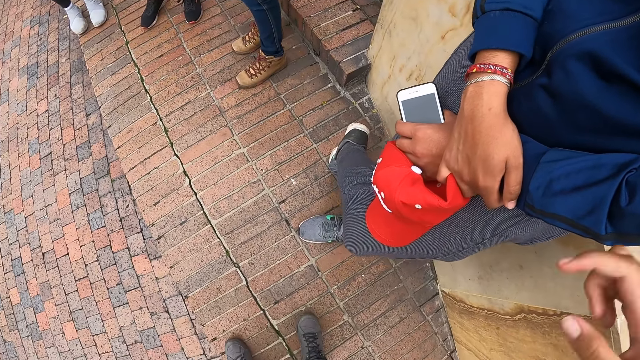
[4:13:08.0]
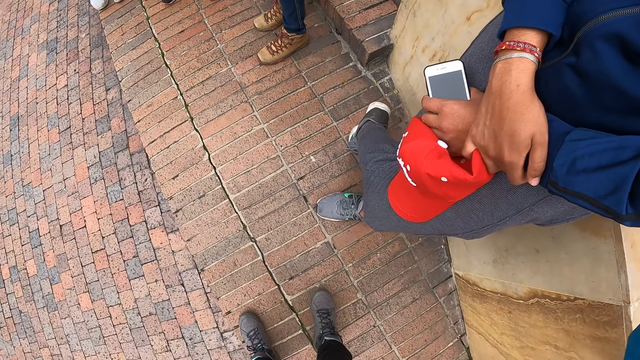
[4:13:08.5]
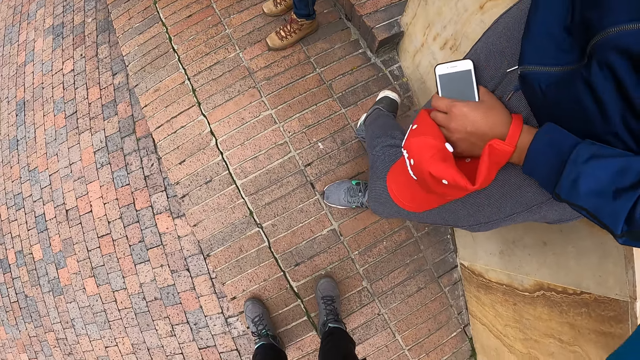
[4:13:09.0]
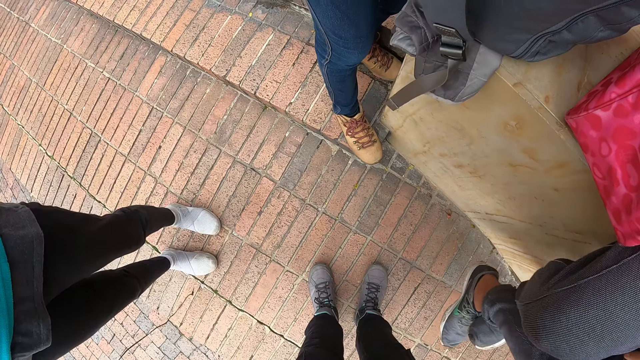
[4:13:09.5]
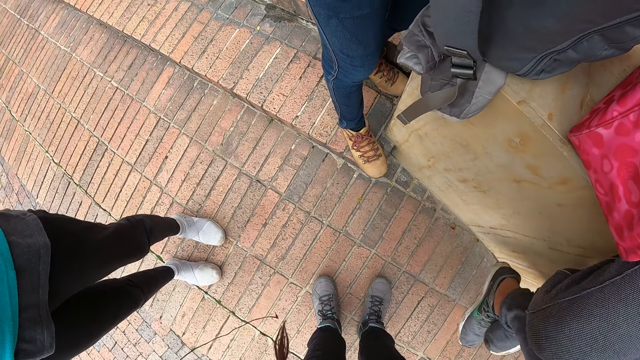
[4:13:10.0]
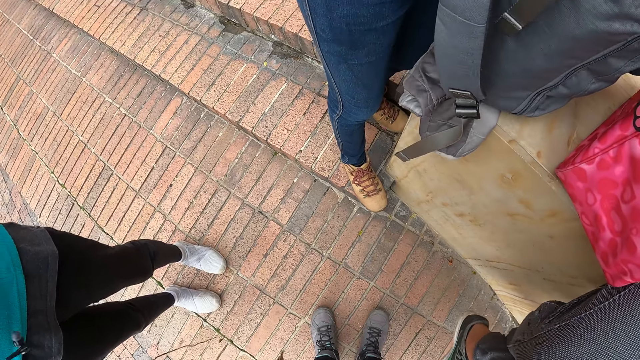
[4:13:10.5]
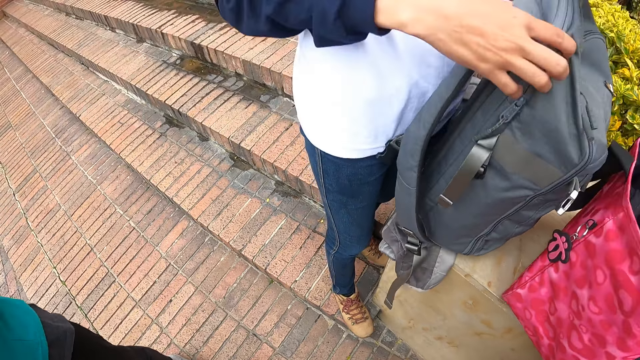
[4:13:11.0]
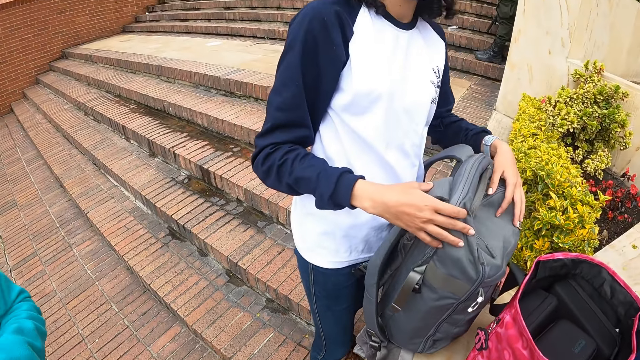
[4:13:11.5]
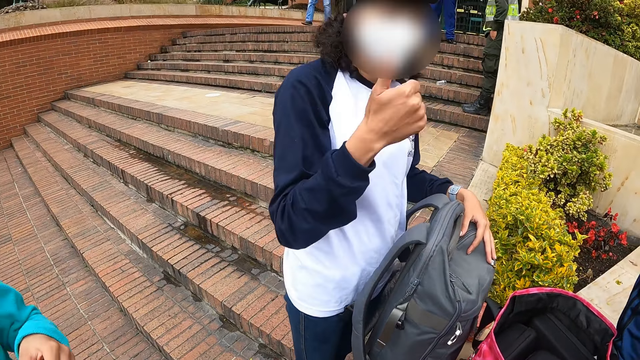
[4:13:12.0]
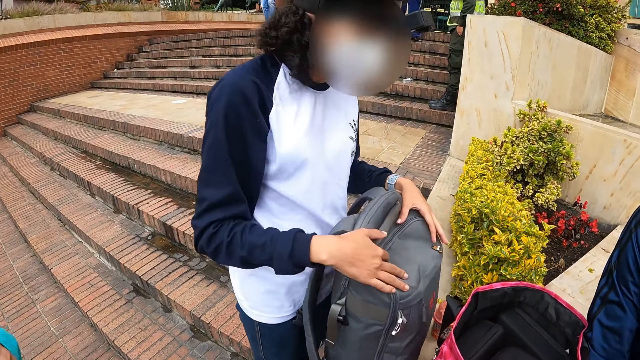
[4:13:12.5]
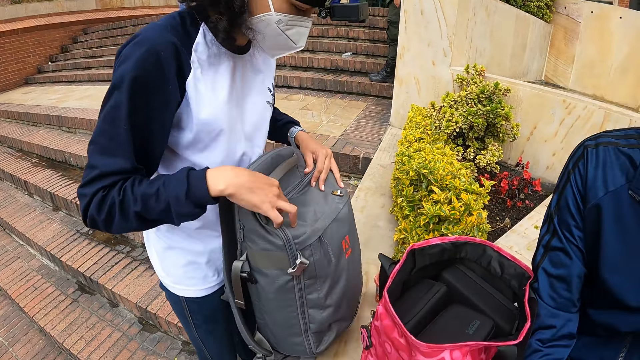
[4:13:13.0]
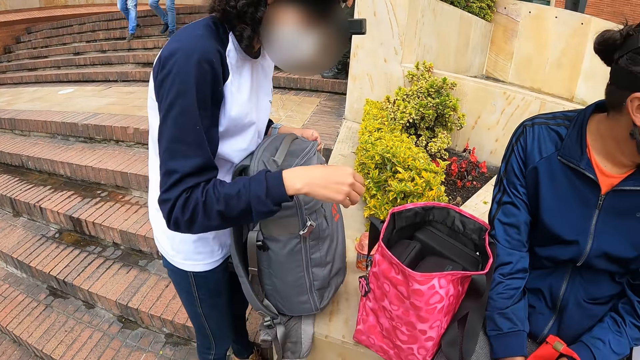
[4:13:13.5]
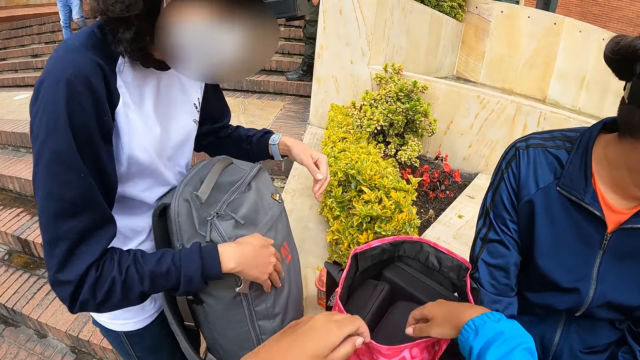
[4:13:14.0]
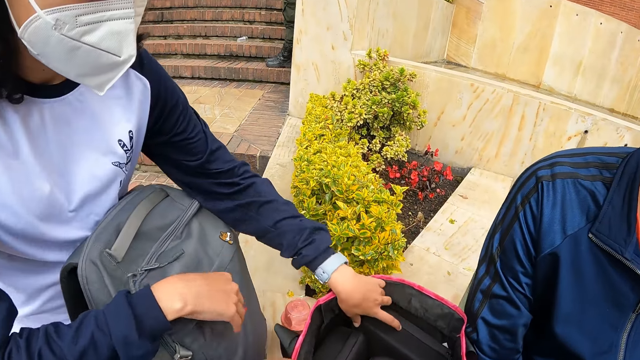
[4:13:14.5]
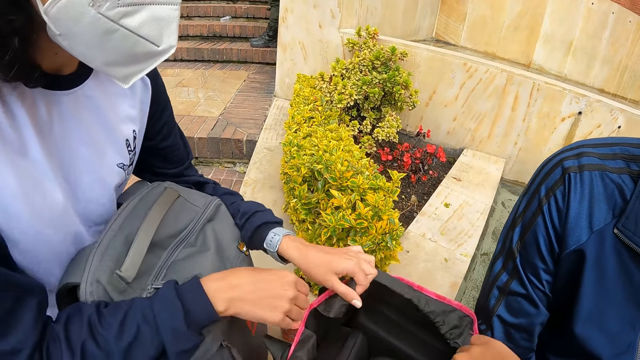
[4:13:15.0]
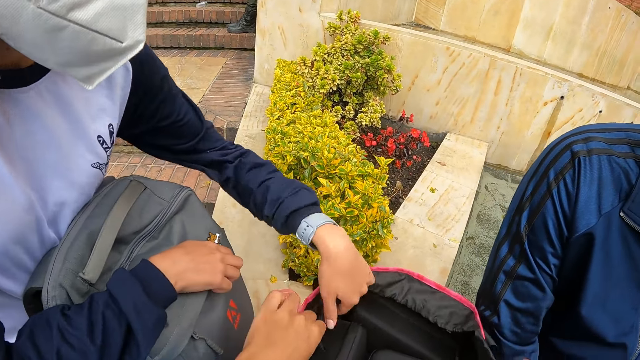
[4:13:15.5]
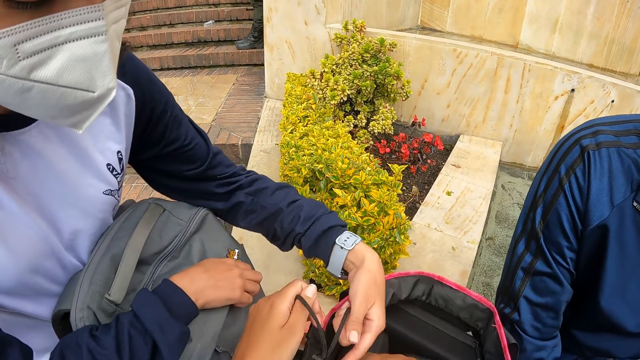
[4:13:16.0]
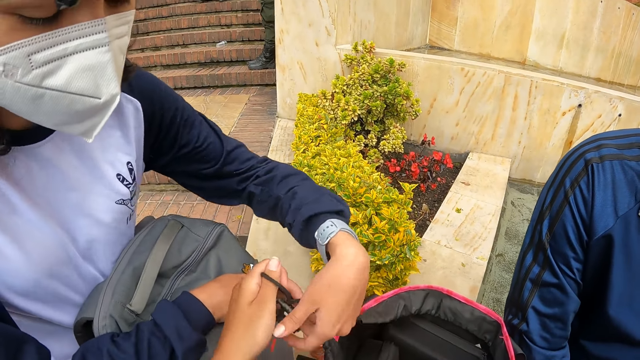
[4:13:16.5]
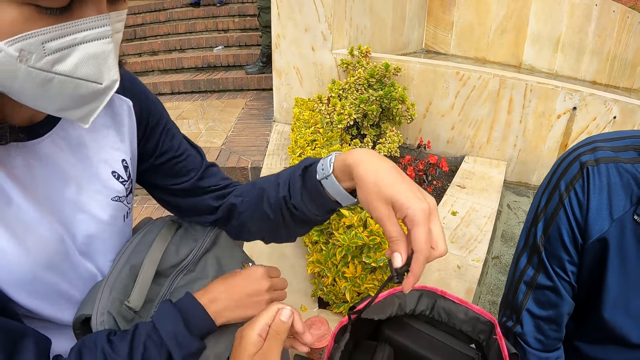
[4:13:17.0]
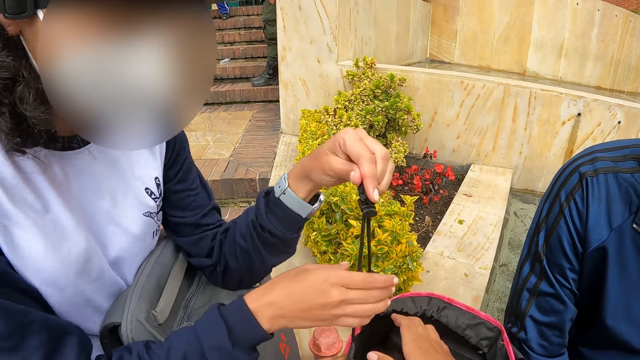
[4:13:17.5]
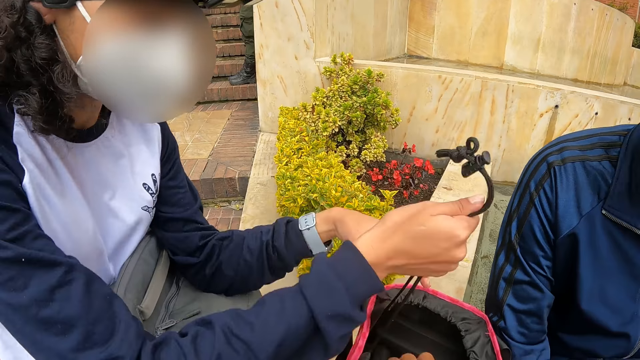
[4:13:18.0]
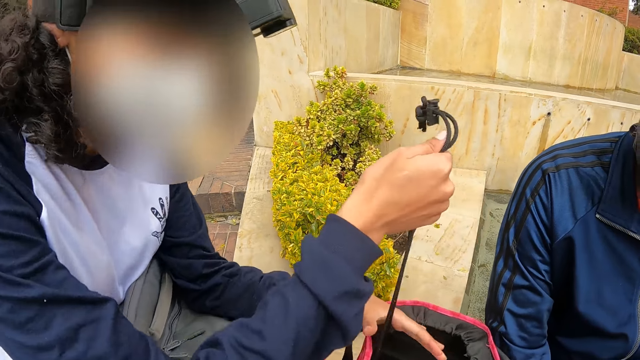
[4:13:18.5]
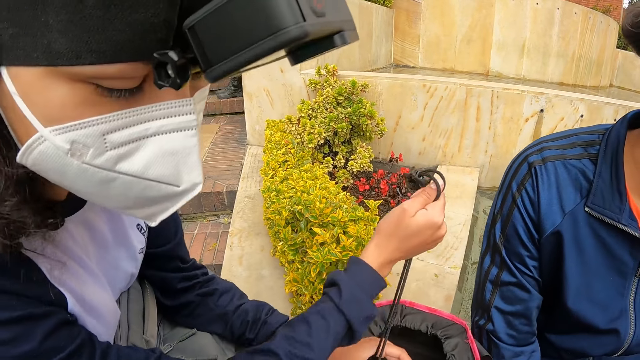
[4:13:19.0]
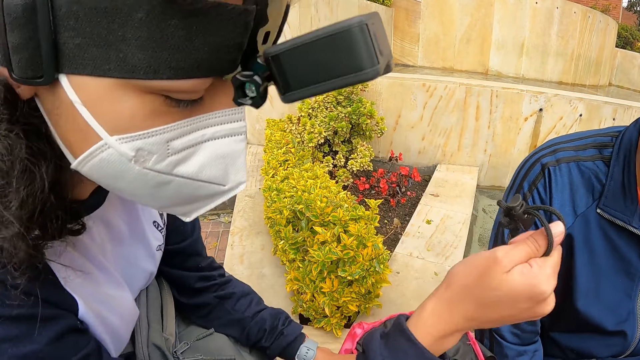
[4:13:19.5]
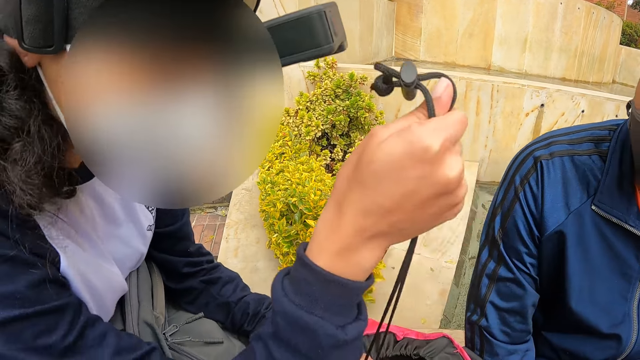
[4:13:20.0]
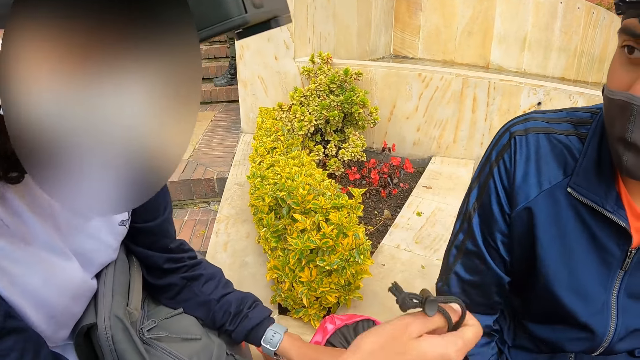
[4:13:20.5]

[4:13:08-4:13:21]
The camera wearer raises his right hand. They look around. A woman places both hands on a bag on a pavement. The camera wearer interacts with the woman. They look around, dip both hands inside the bag on the pavement, and hold the bag. The woman dips her left hand inside the bag on the pavement. The camera wearer picks up a rope from the bag with her left hand. The woman holds the bag. The woman picks up the rope from the bag with her left hand. The camera wearer closes the bag. The woman closes the bag. The woman holds the rope from the bag with her right hand. The woman tightens the bag with both hands.

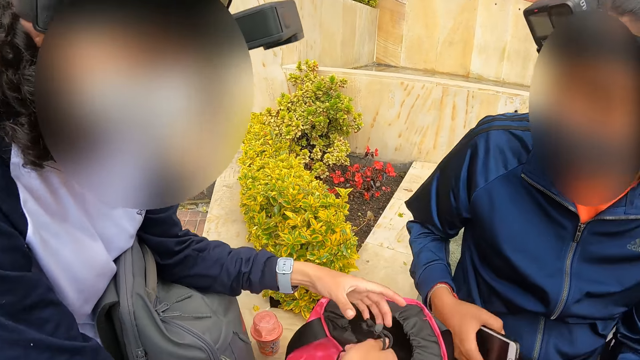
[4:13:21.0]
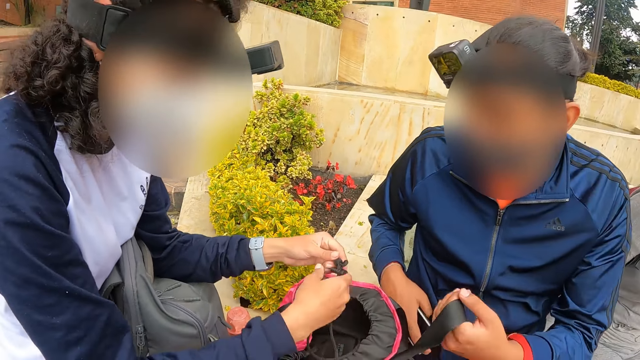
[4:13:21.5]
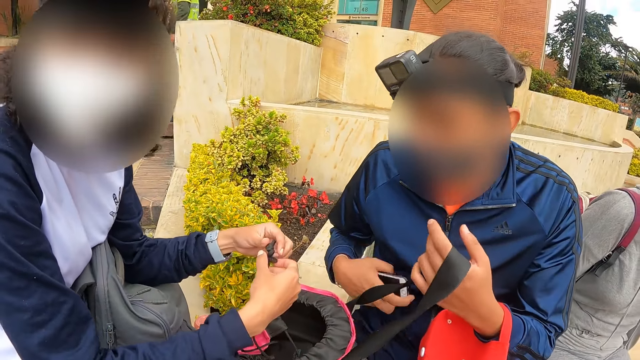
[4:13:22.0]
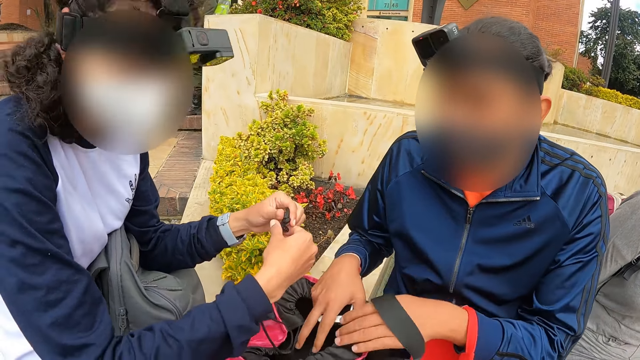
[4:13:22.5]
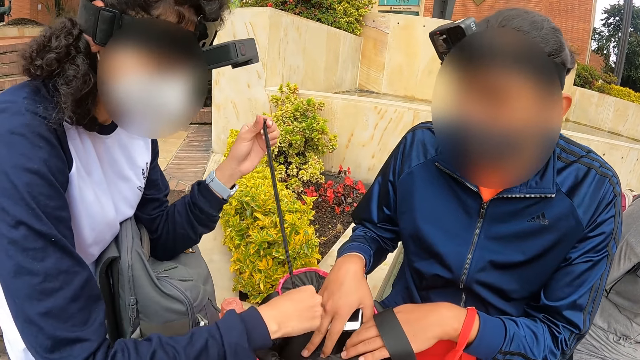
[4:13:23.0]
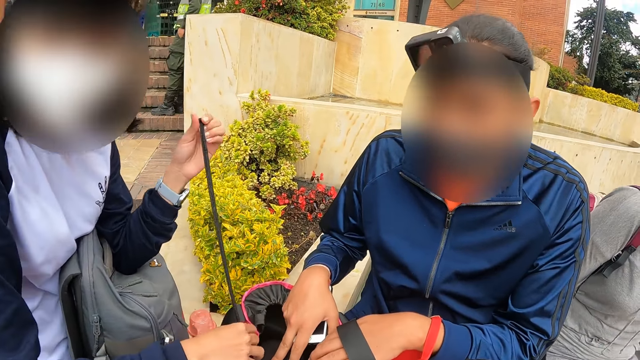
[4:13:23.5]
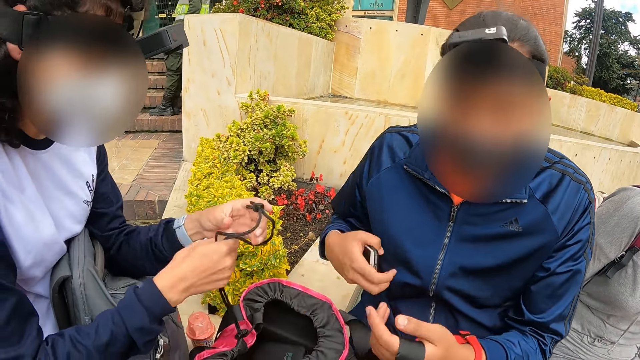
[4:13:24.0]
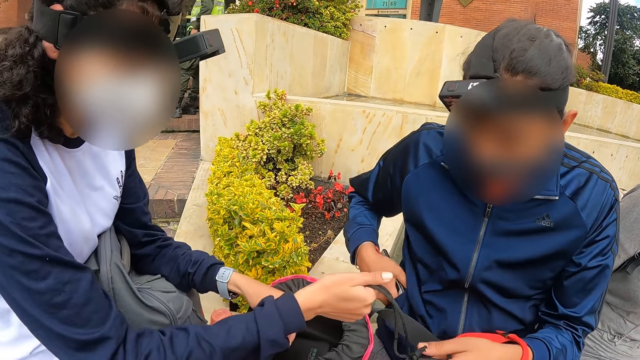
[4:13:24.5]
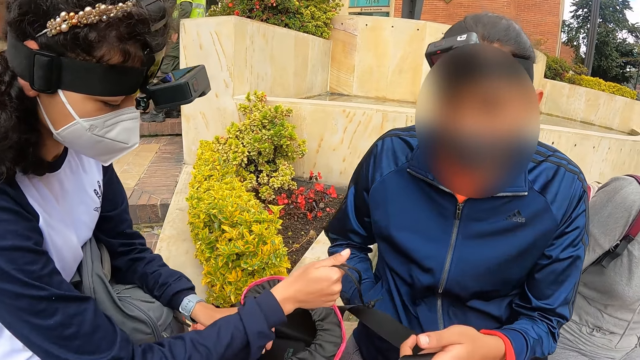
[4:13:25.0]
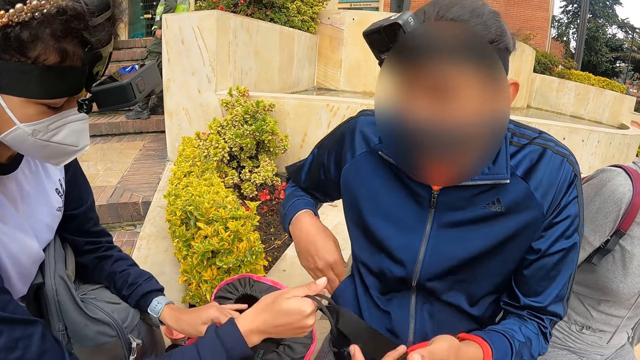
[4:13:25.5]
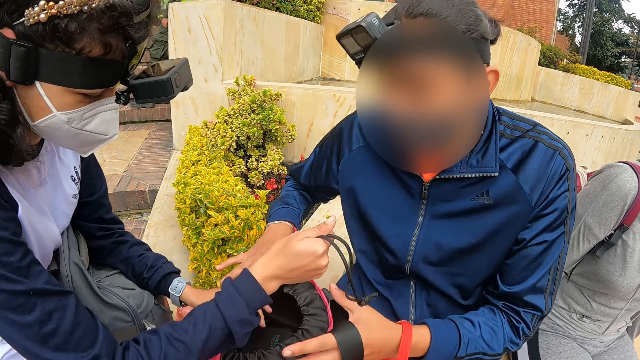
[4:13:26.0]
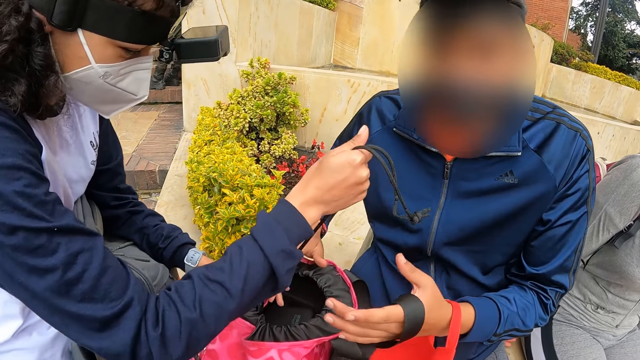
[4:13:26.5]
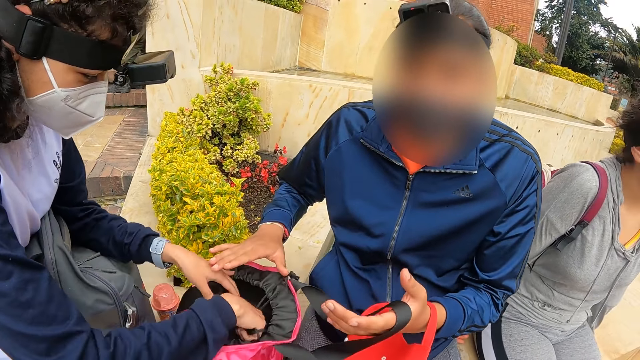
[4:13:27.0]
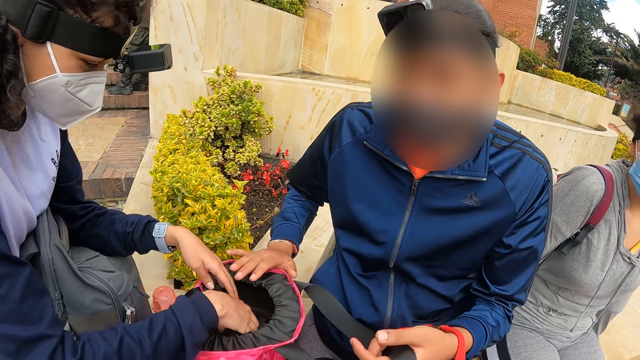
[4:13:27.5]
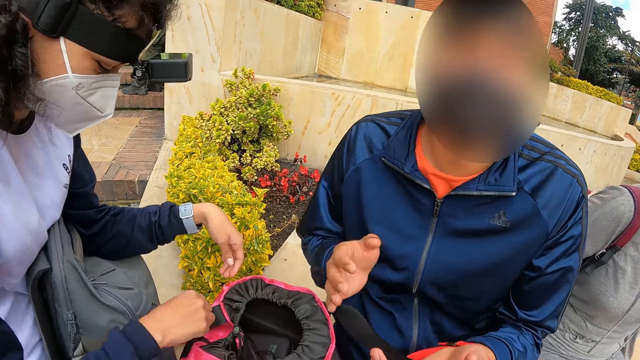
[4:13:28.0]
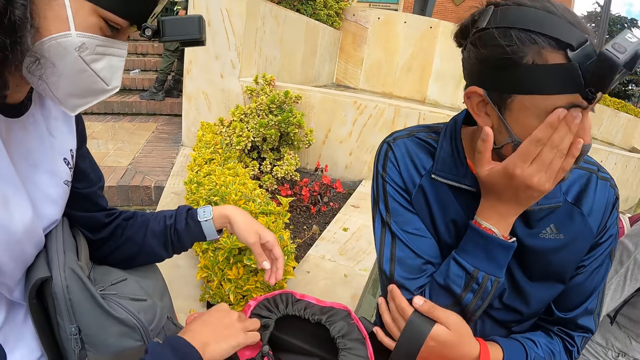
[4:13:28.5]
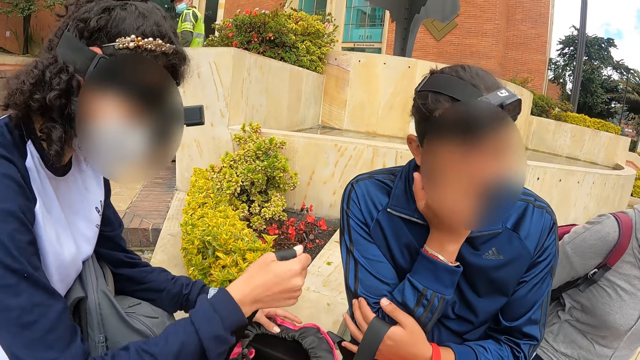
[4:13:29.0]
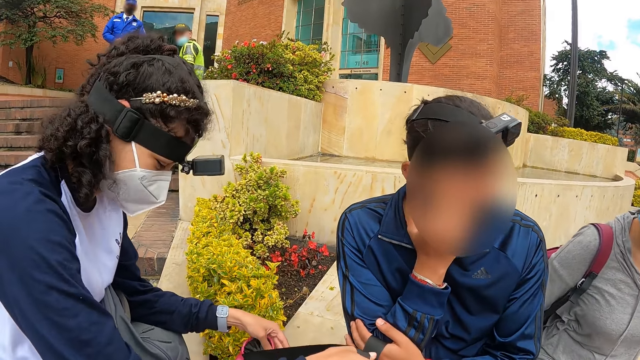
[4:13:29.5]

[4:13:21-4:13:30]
The man picks up a strap of the bag with his left hand, and holds the bag strap. The man places both hands on the bag on the pavement, and holds the bag. The man puts a phone in his right shirt pocket with his right hand. The man places his right hand on the bag. The camera wearer interacts with the man. The man touches his face with his right hand. A woman picks up a strap of the bag with her right hand.
